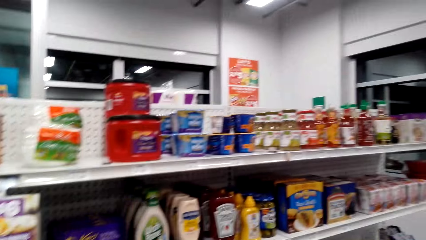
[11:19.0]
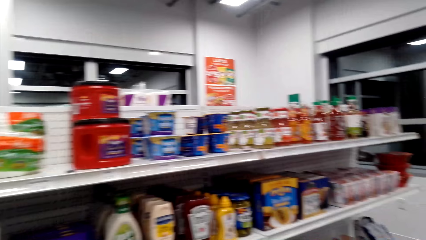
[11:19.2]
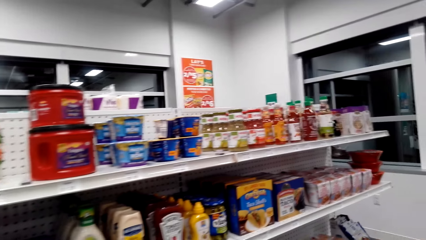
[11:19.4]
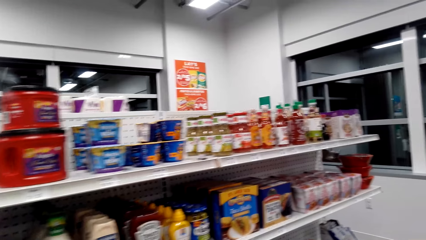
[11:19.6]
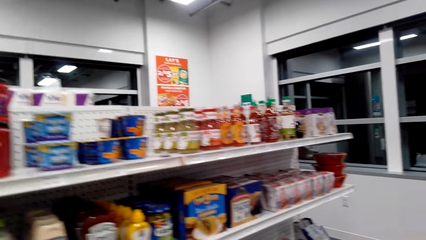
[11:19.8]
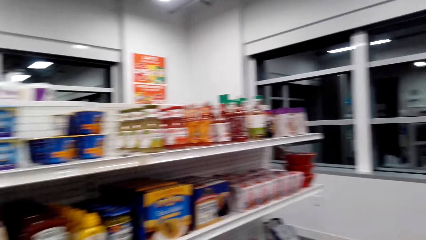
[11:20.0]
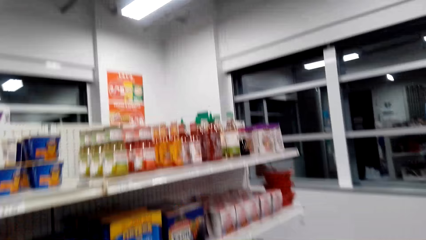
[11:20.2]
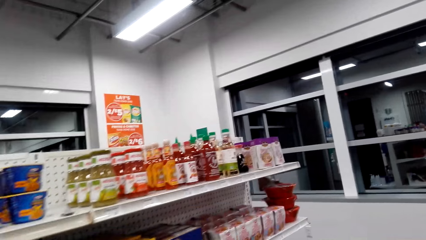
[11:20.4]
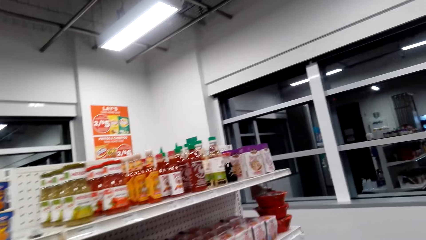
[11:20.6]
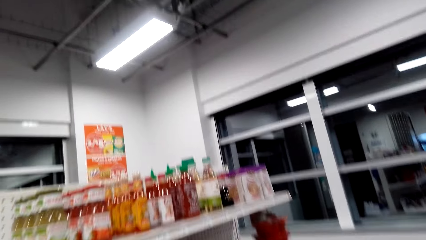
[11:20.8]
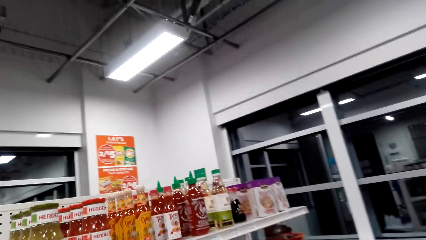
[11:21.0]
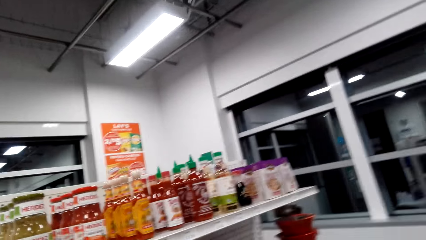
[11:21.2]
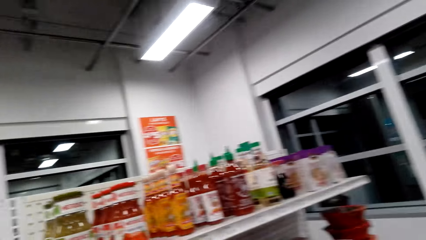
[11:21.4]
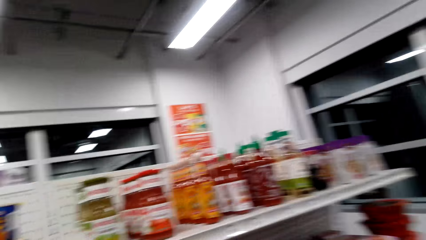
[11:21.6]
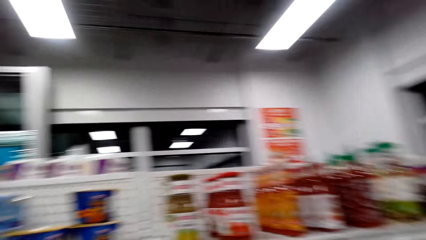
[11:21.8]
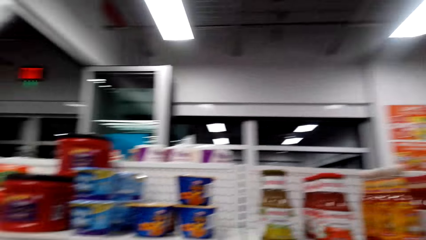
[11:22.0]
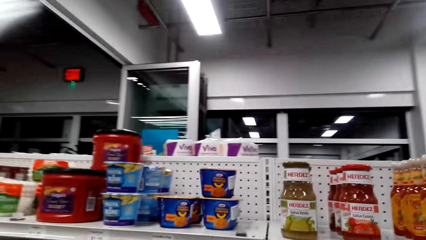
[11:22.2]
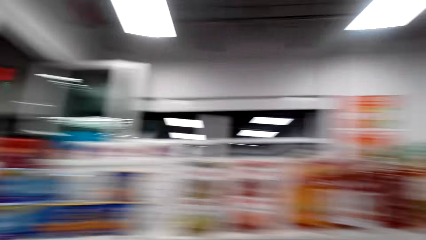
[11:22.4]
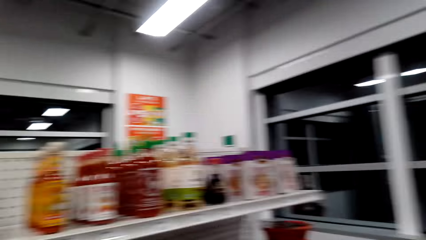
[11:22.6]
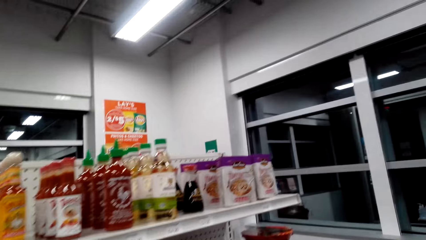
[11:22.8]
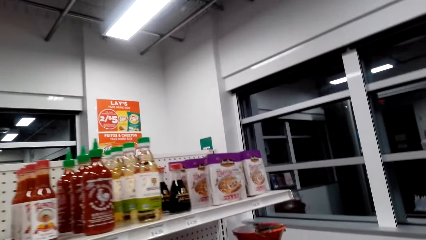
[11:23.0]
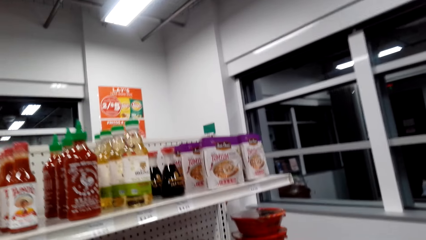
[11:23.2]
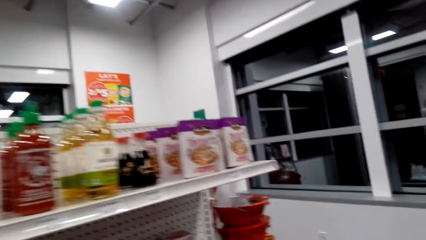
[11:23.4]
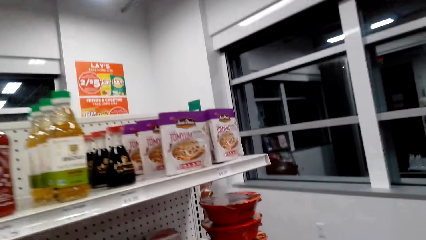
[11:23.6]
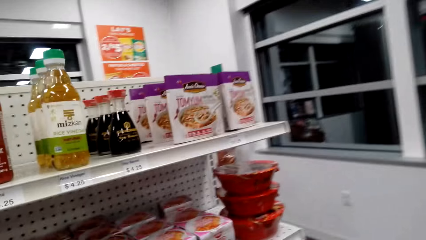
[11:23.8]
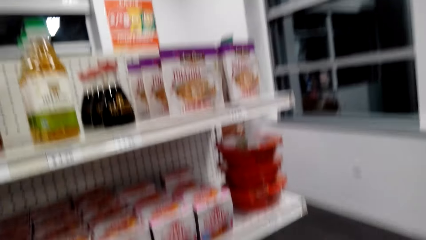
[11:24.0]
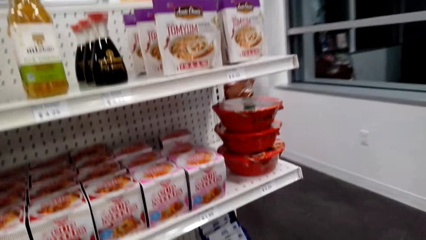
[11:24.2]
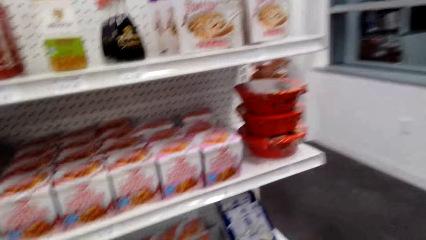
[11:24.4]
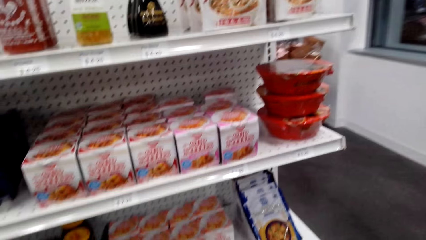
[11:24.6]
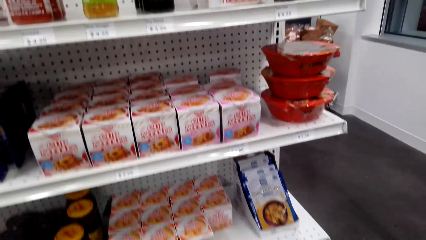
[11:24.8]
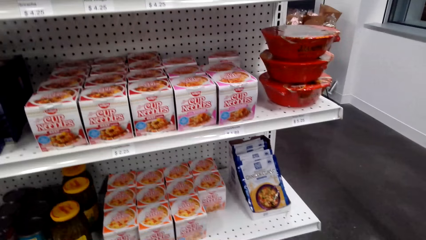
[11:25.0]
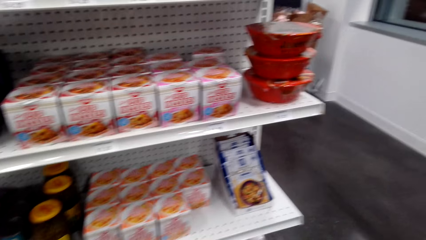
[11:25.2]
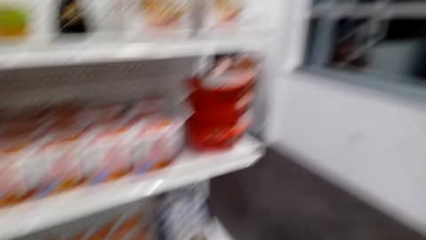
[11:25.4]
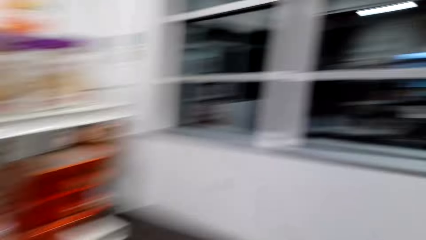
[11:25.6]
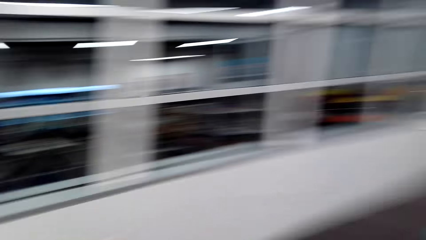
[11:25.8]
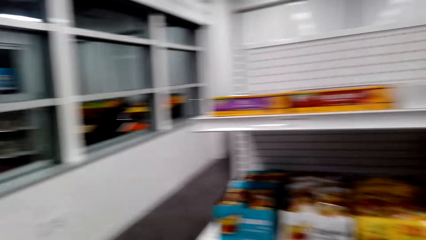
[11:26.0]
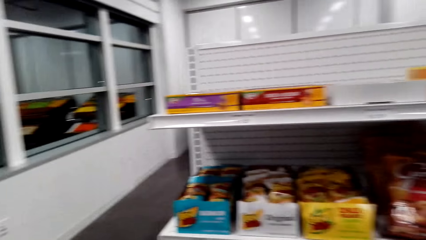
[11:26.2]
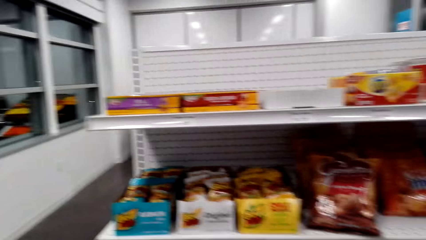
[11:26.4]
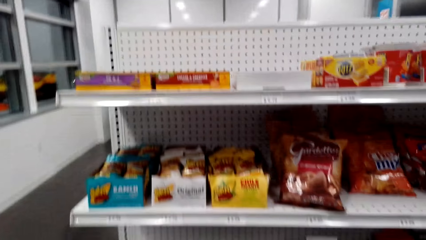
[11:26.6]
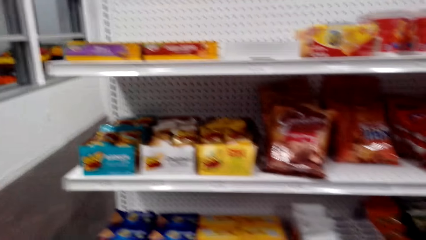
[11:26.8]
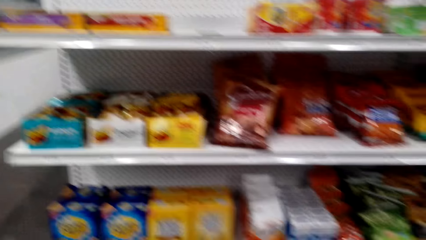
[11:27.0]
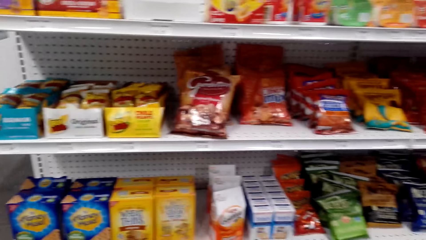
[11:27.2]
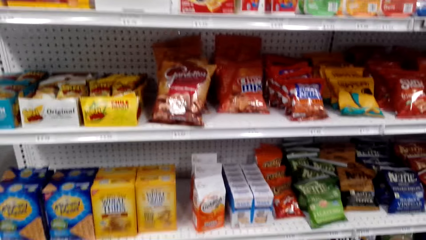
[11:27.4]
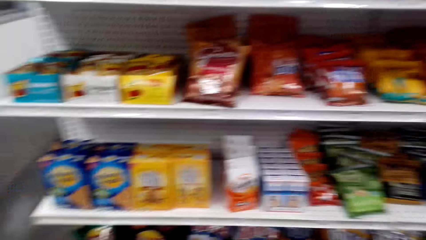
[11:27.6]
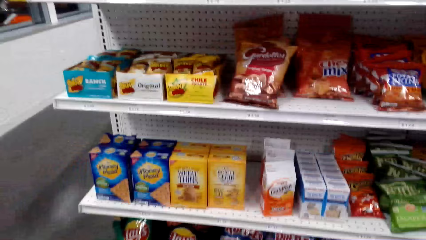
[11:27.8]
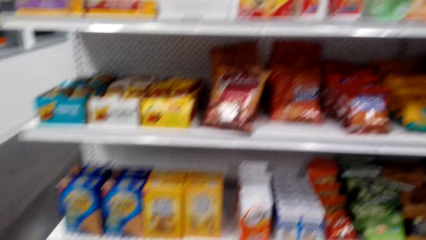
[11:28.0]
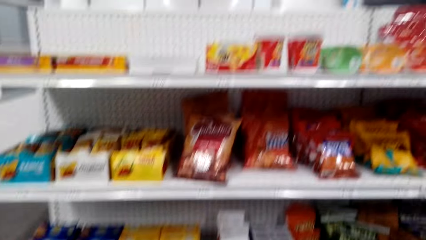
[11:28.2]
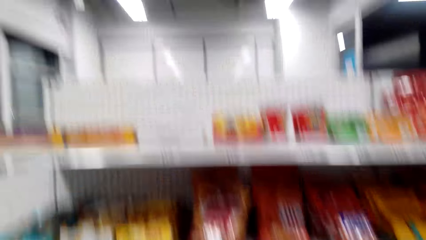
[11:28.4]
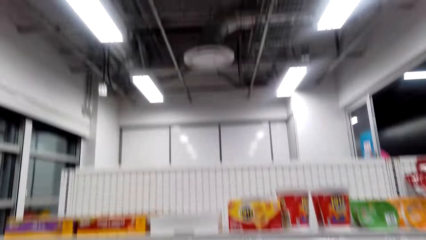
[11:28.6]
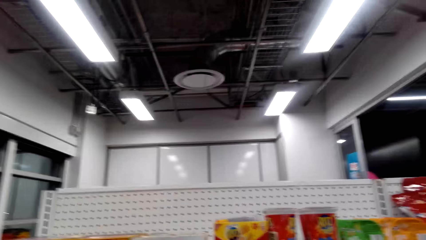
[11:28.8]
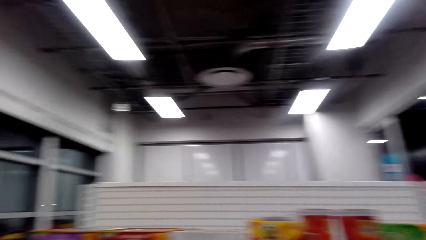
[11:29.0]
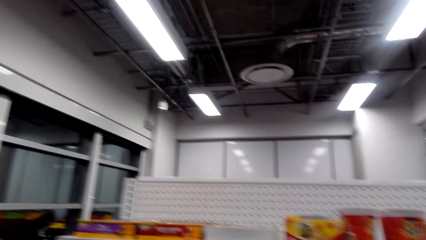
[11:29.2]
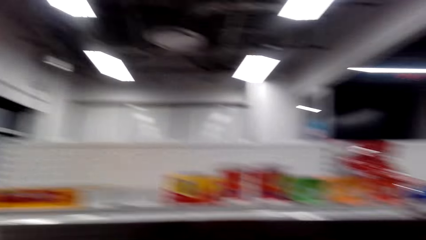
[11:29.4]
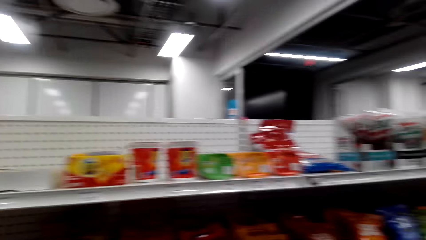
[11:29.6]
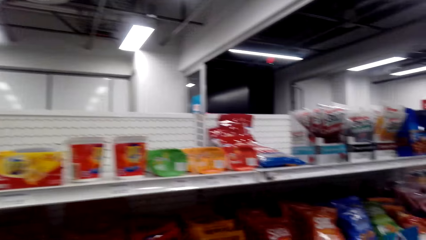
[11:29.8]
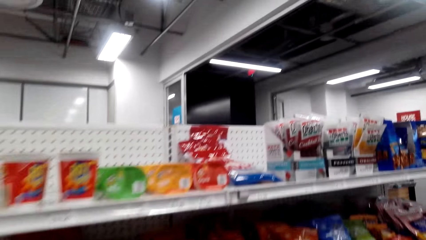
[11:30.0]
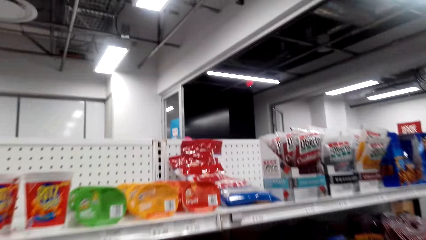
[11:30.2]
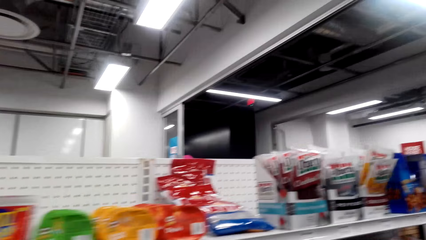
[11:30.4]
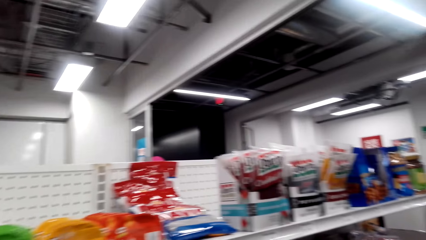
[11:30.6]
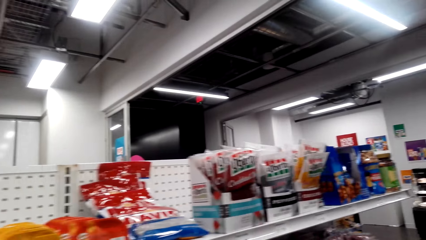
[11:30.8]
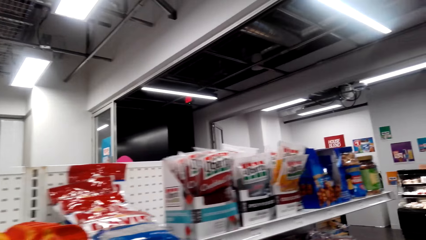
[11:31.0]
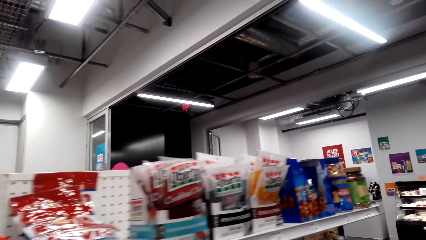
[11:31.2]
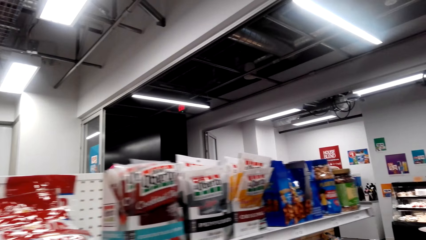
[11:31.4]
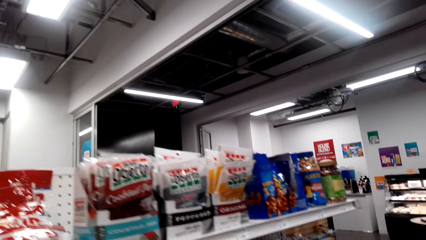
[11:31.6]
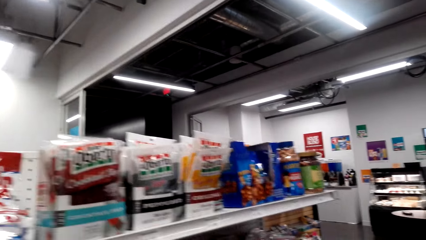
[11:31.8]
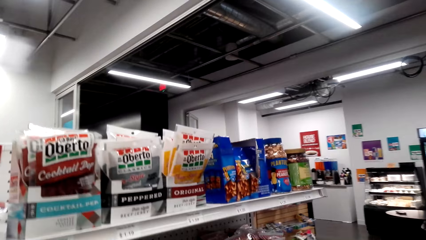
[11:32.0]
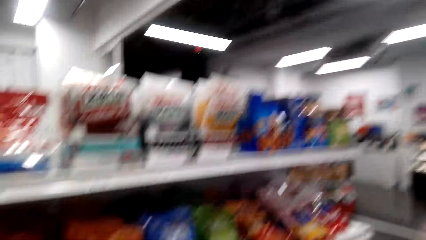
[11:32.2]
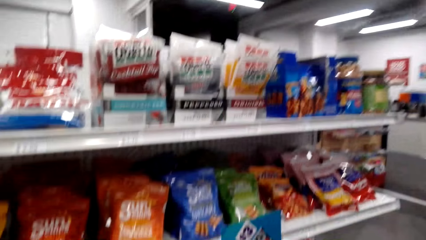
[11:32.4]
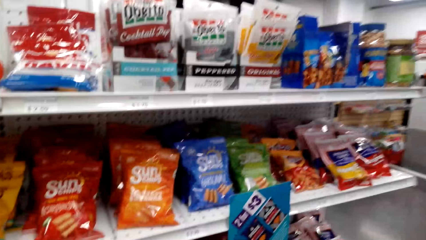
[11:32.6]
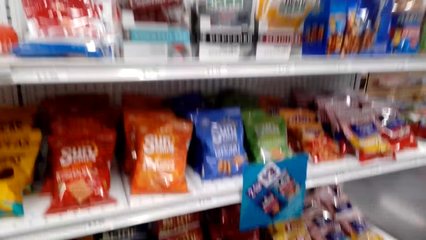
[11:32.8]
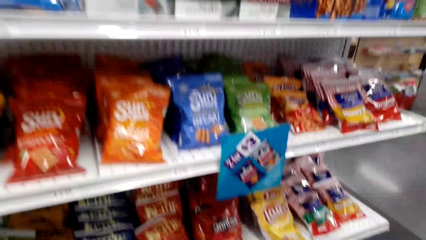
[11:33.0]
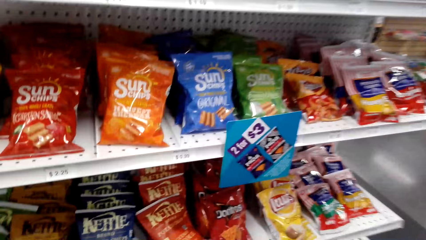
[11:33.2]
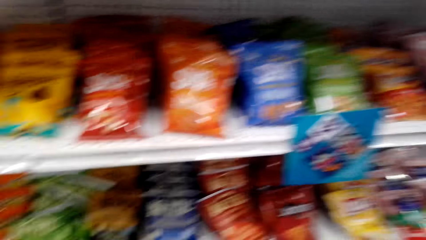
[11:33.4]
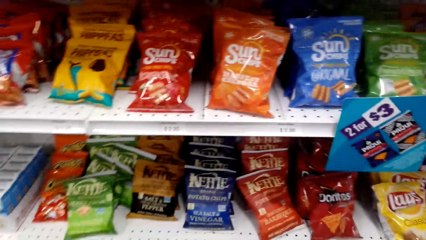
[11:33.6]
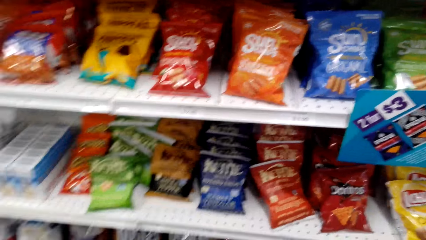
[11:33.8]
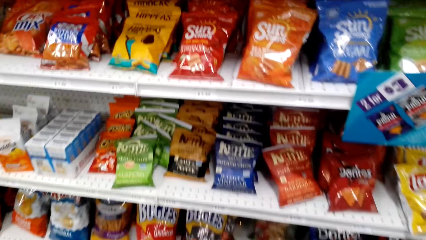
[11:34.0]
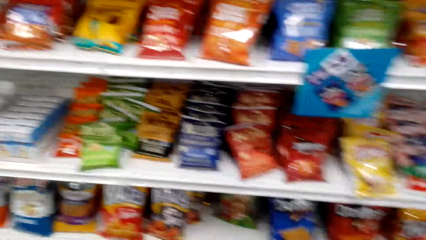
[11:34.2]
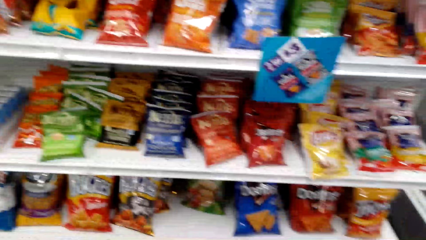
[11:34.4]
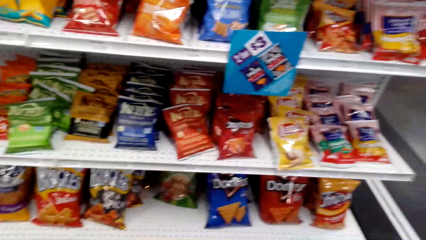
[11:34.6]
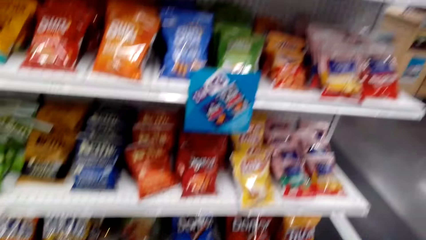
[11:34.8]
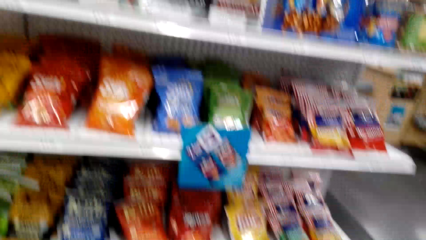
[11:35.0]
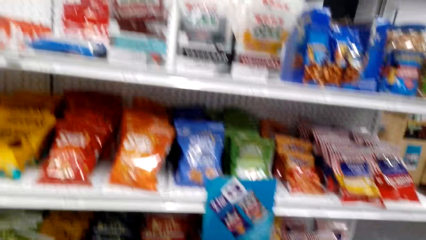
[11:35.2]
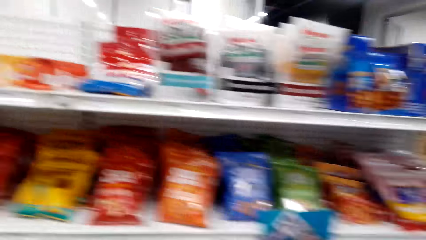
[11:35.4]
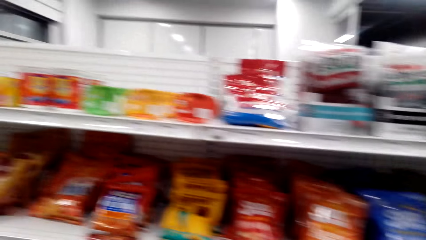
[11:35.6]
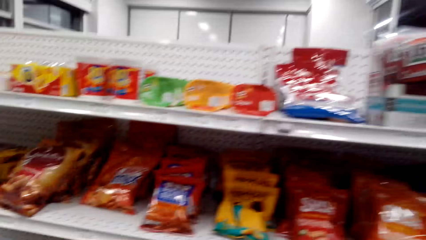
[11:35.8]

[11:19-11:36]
The camera wearer walks around the supermarket shelf.
